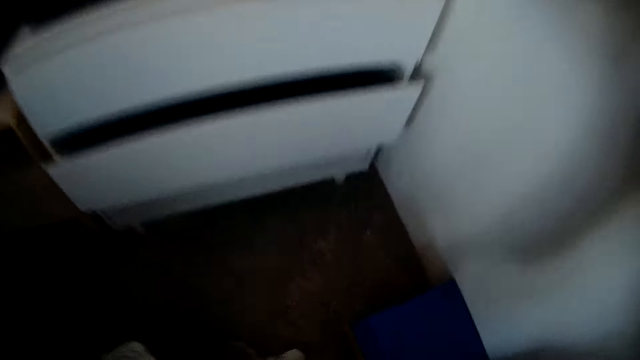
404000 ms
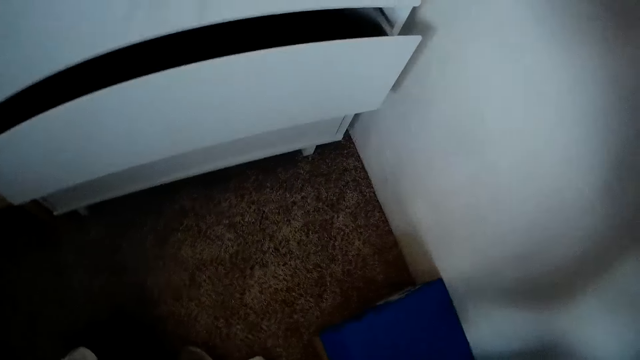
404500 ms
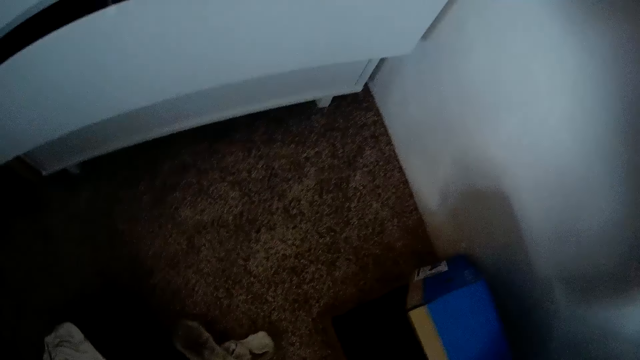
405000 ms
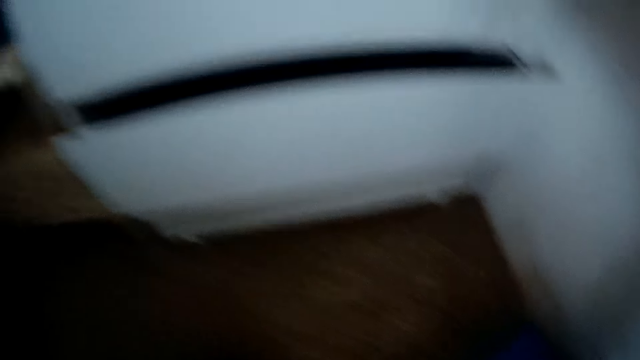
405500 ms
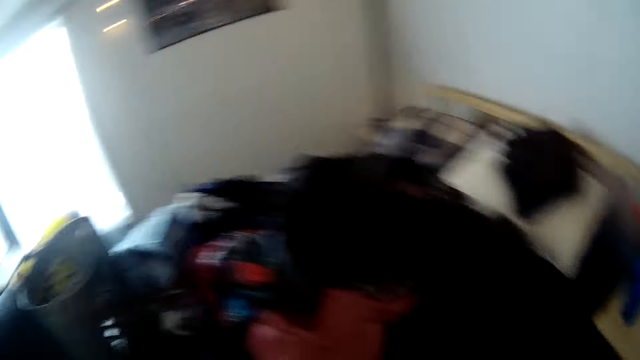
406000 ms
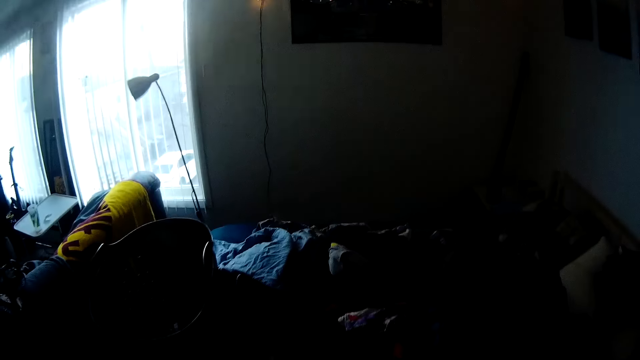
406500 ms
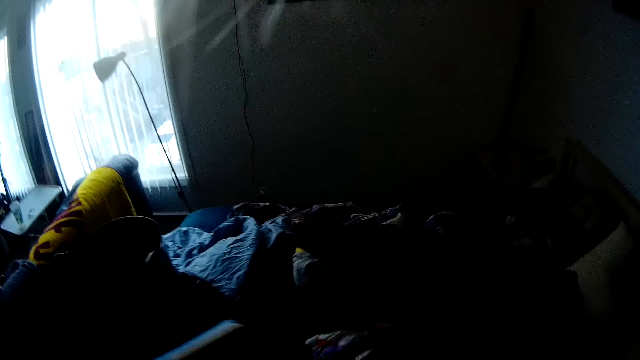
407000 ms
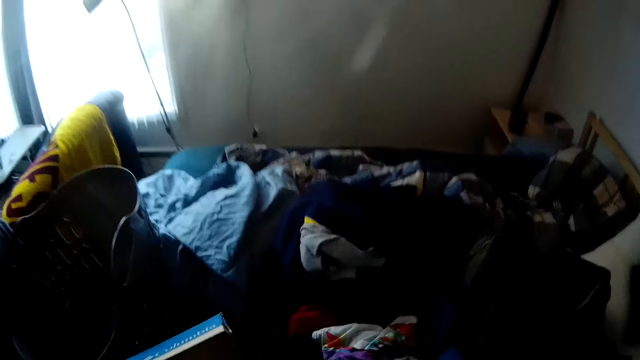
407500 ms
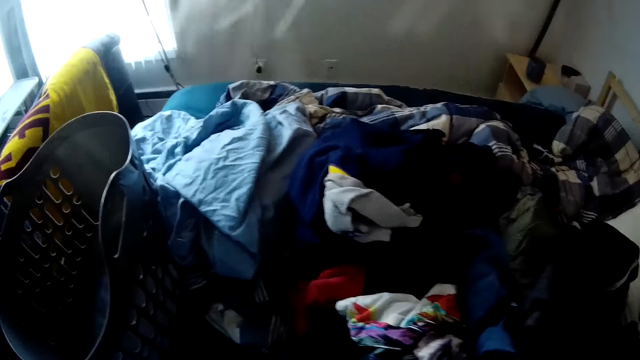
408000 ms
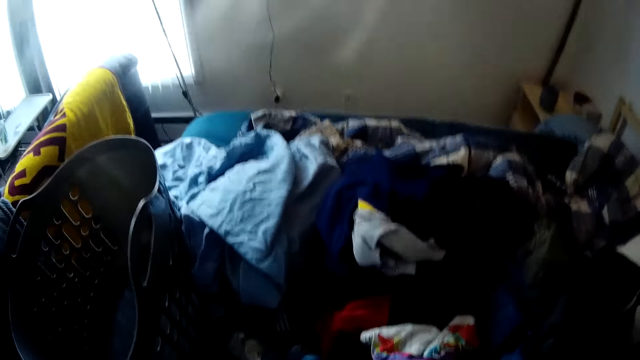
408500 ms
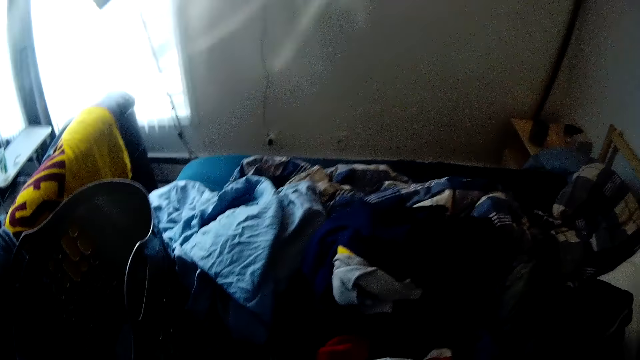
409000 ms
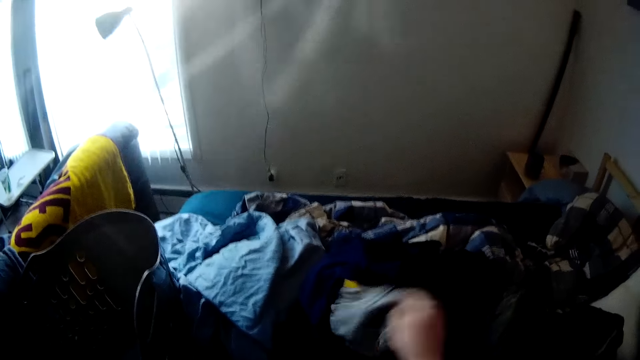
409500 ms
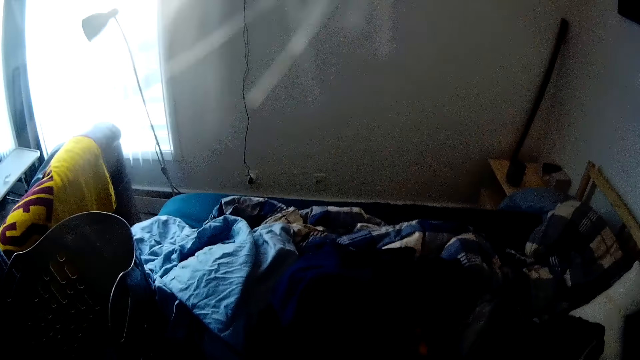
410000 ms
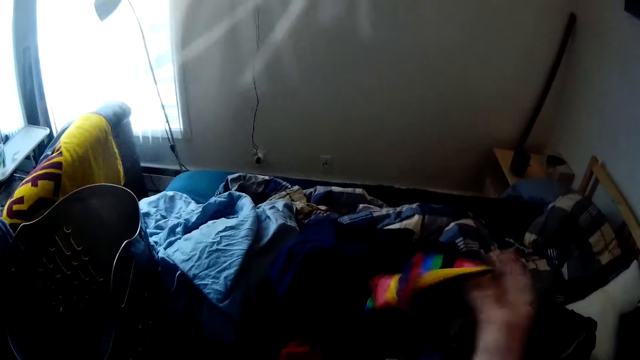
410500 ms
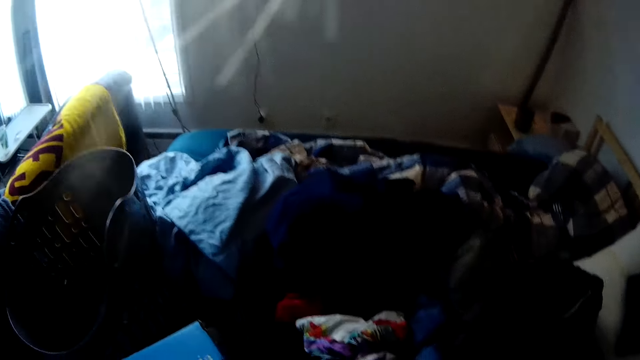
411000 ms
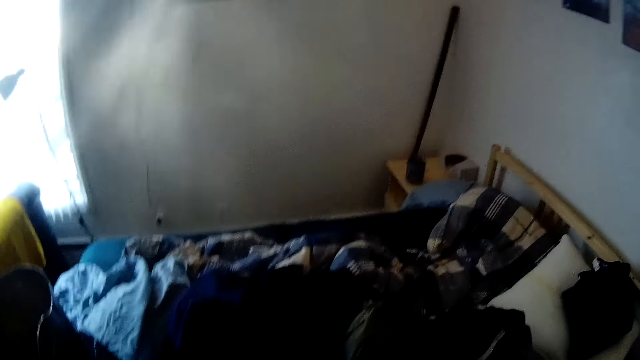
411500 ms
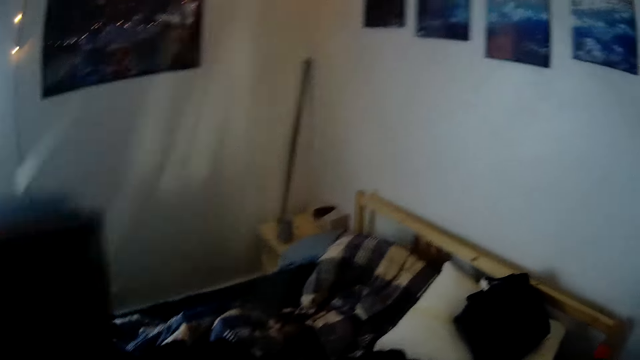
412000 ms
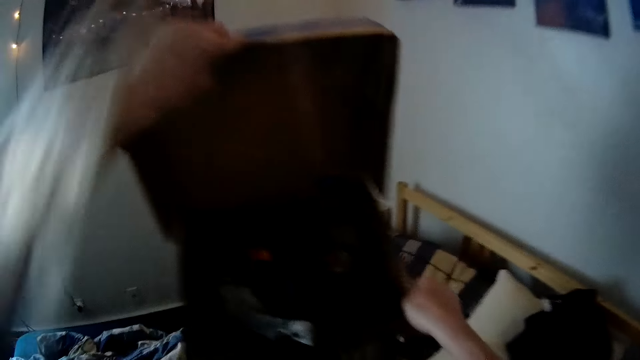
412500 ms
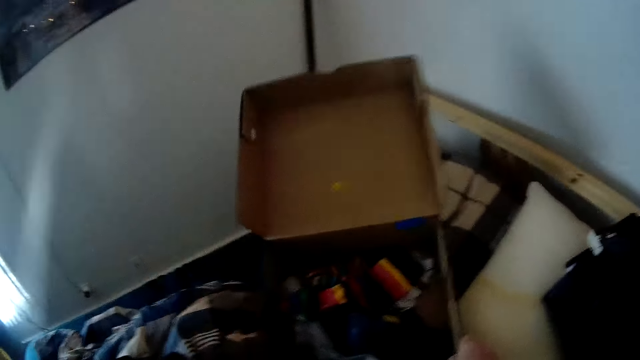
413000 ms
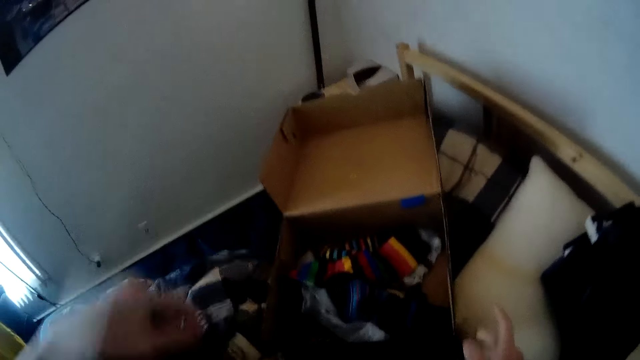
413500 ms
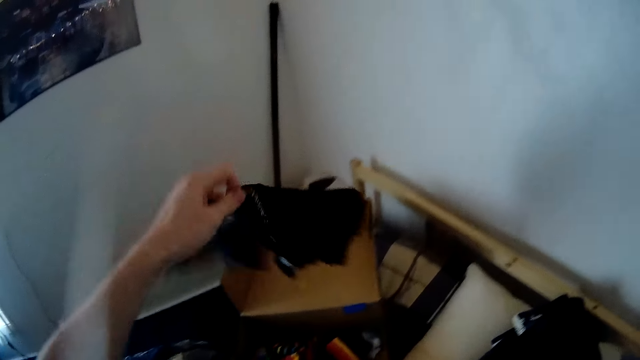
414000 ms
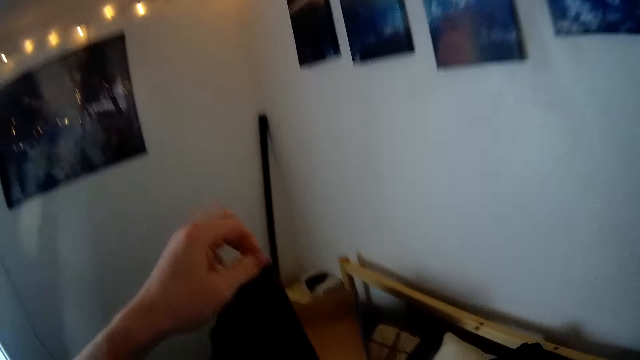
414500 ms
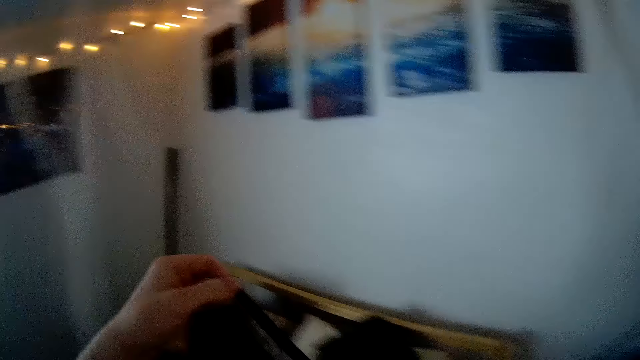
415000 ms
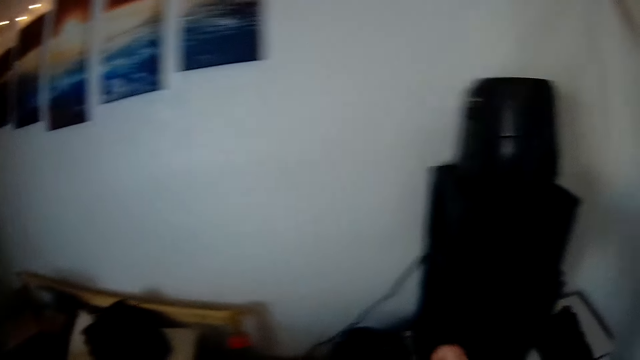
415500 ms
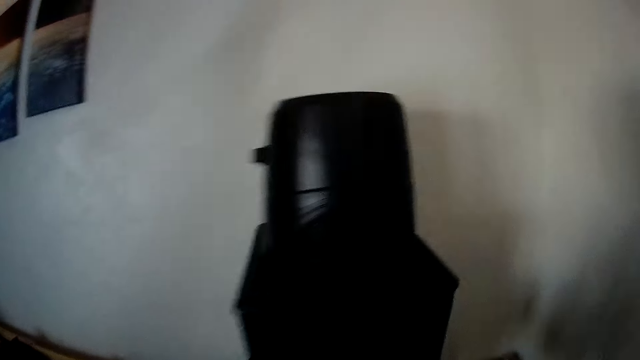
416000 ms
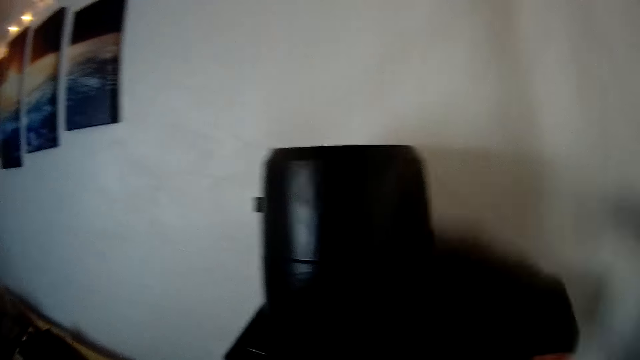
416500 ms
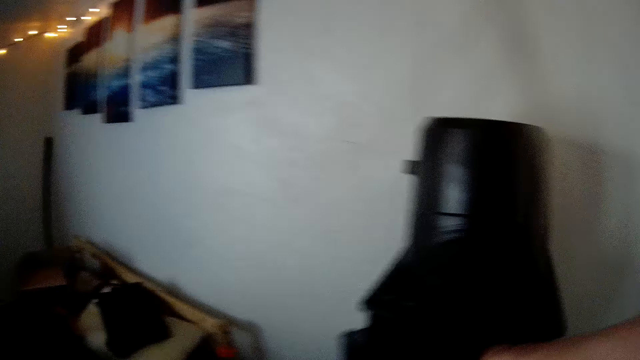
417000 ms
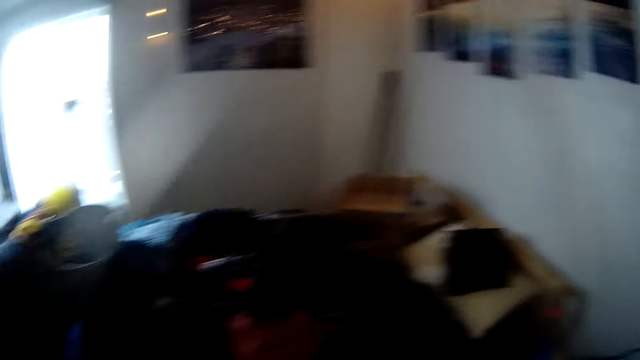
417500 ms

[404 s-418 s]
The camera wearer picks up a carton or box from the floor with his right hand. He walks around a room. He drops the carton on the bed. He picks a napkin from the bed with his right hand. He sorts clothes on the bed. He drops the carton on another side of the bed with both hands. He picks another napkin from the bed. He puts clothes in the box.

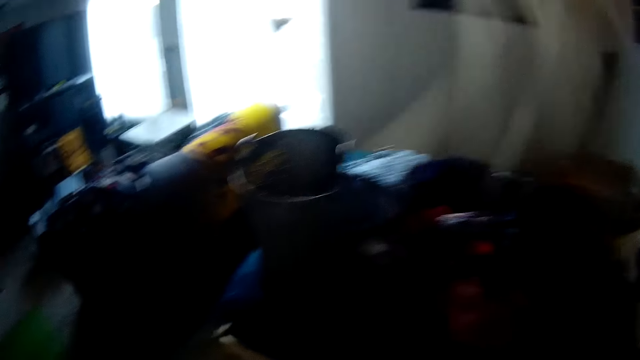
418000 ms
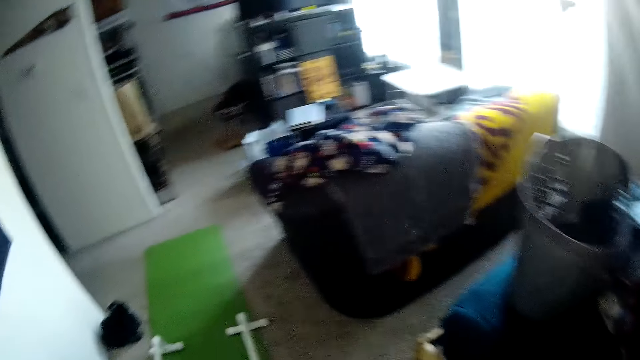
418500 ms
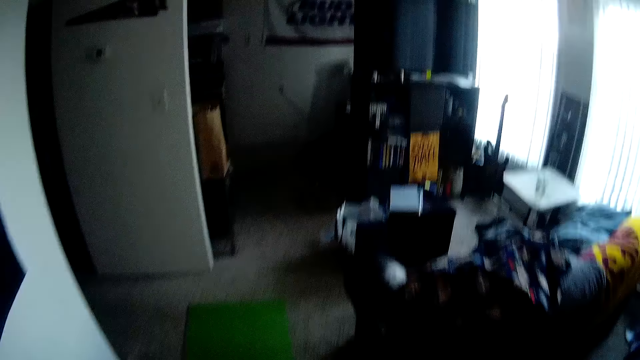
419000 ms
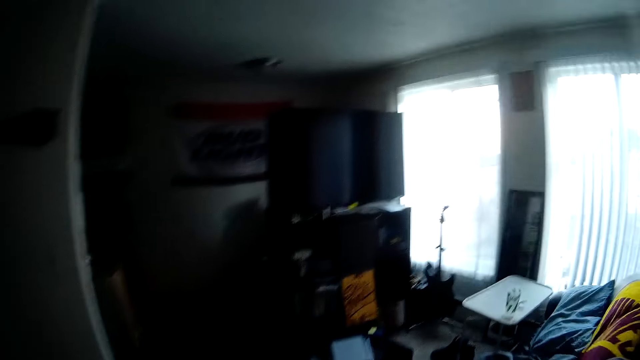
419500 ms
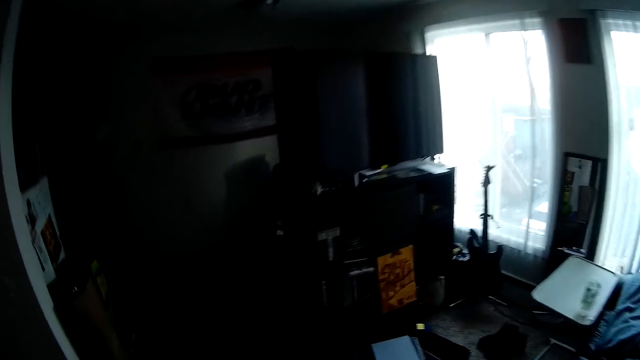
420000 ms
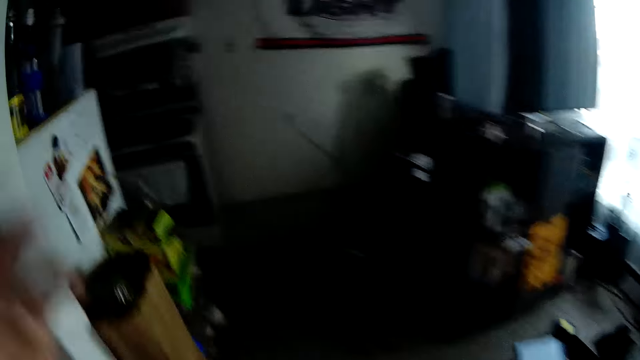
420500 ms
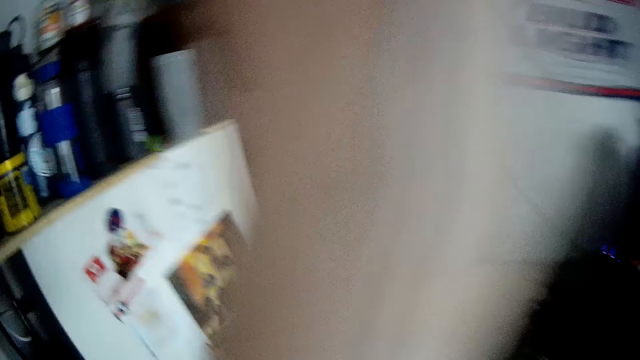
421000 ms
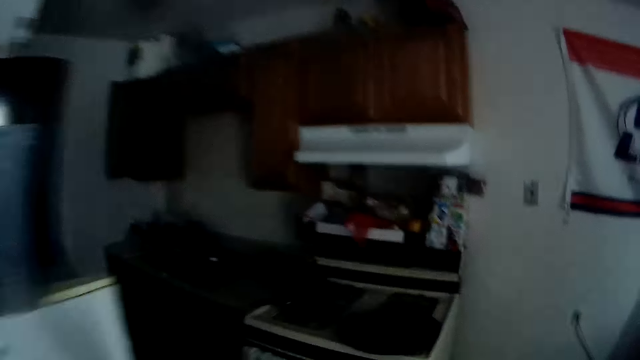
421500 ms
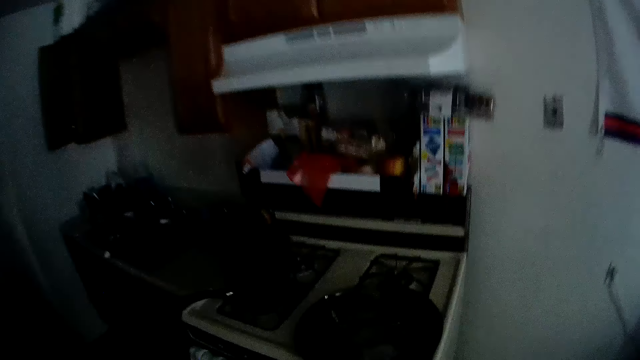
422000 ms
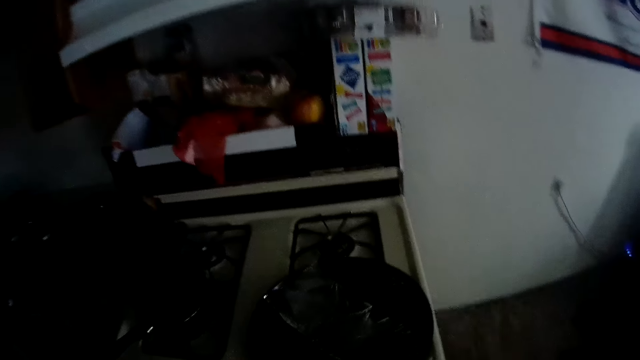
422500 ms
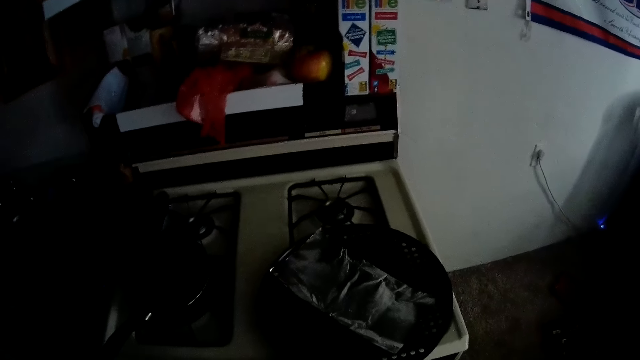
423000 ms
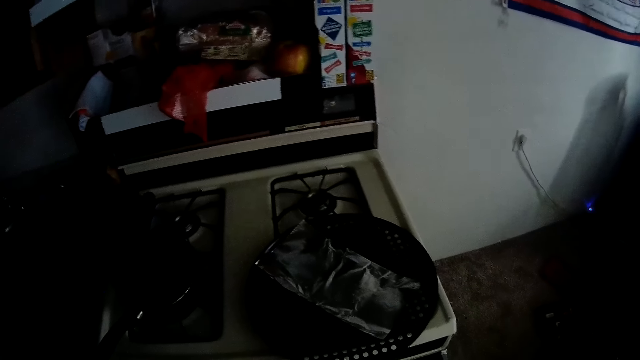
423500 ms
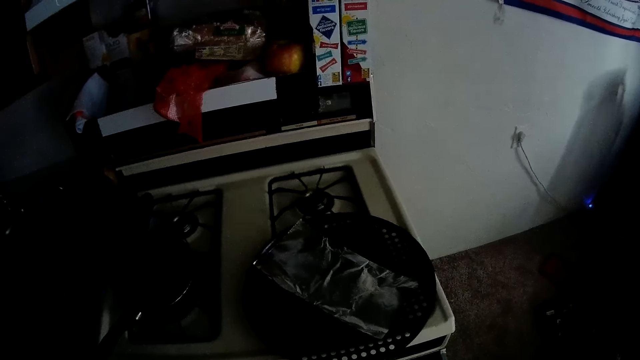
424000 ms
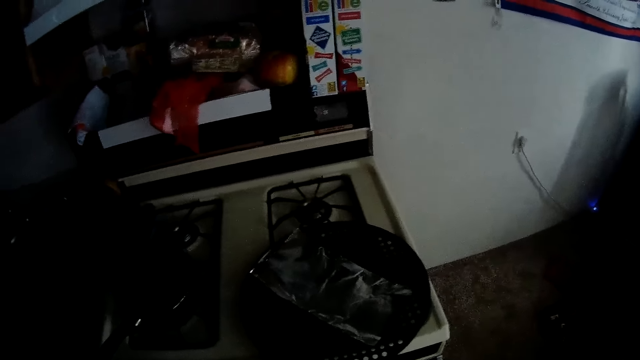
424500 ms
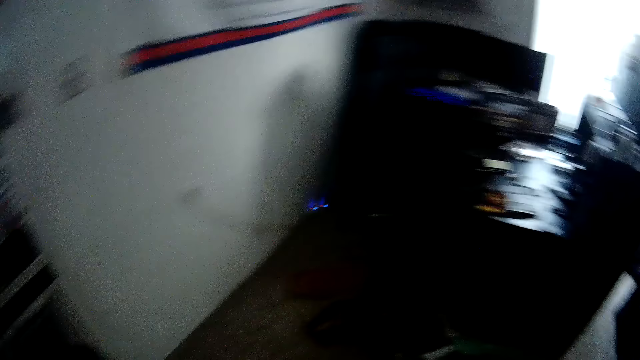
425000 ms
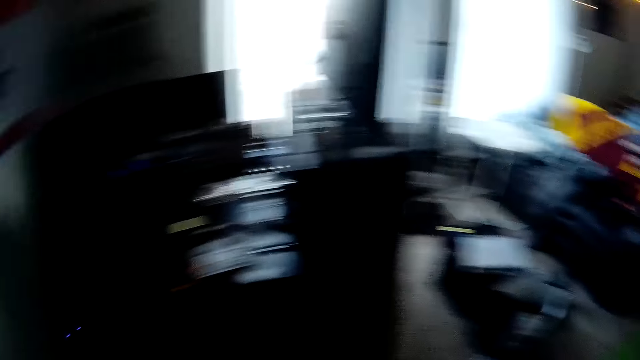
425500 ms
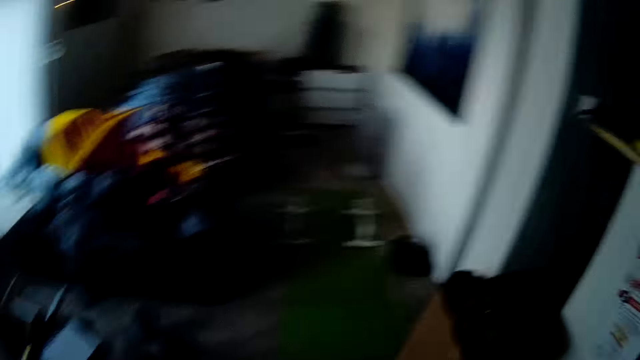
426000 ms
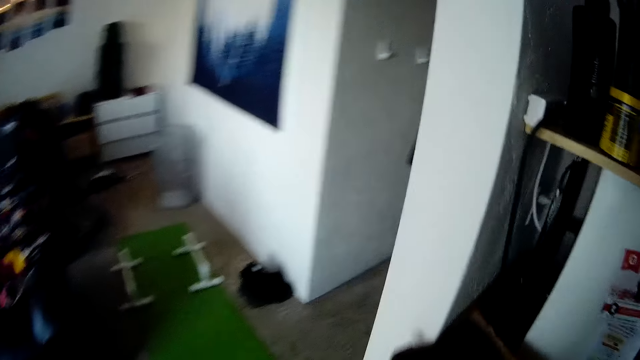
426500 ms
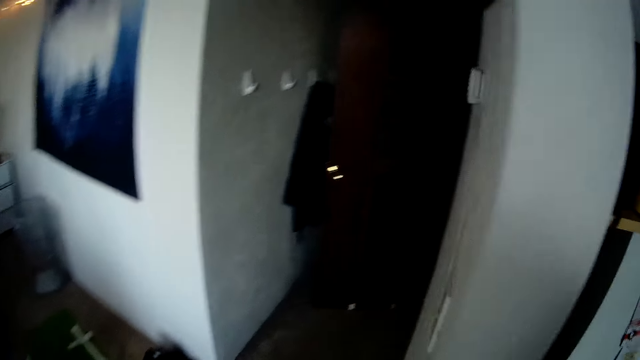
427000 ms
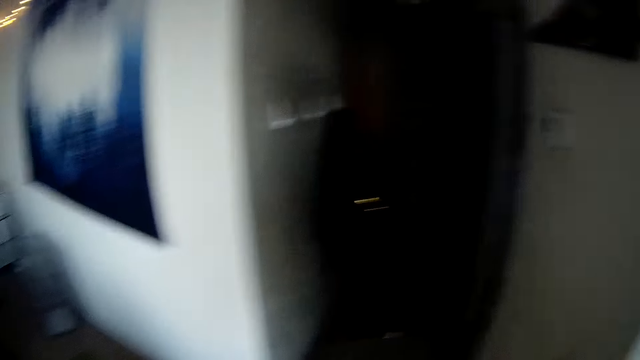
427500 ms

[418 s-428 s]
The camera wearer walks around a room. He raises his left hand.
